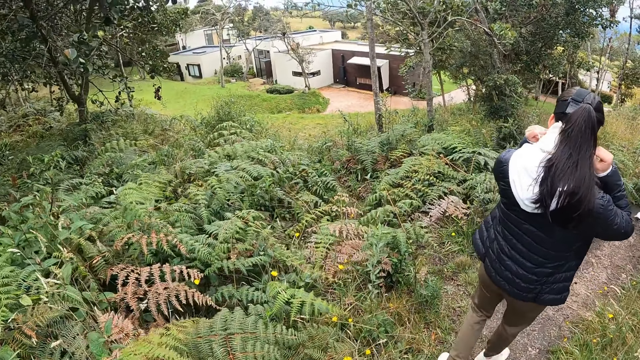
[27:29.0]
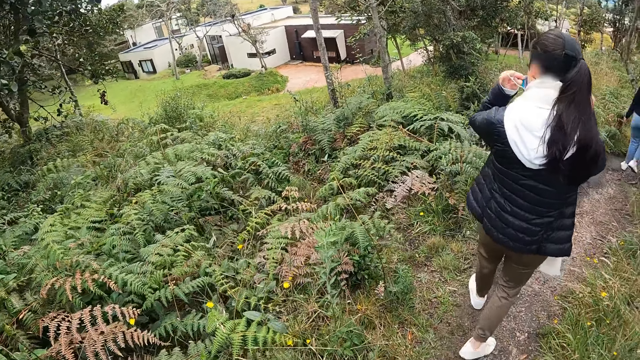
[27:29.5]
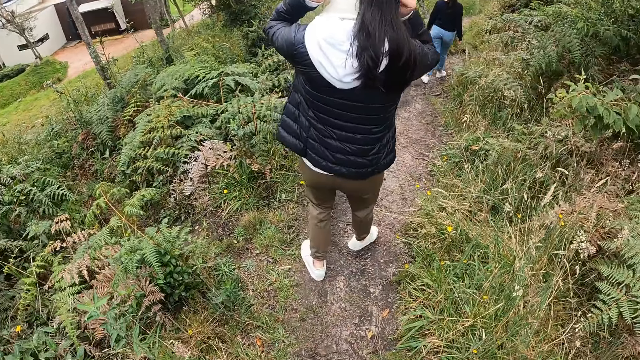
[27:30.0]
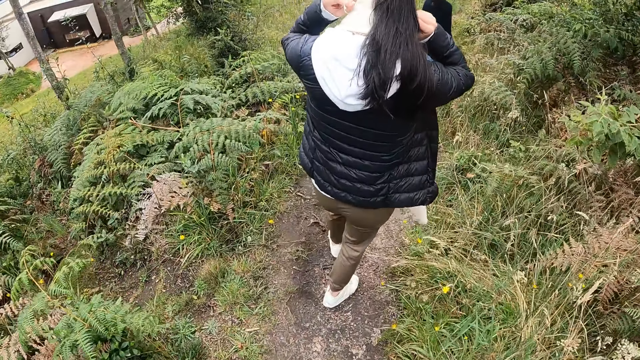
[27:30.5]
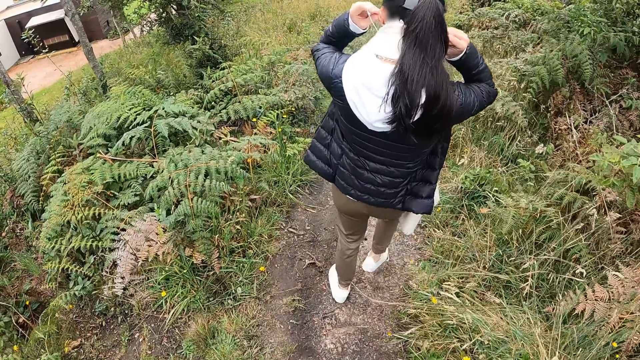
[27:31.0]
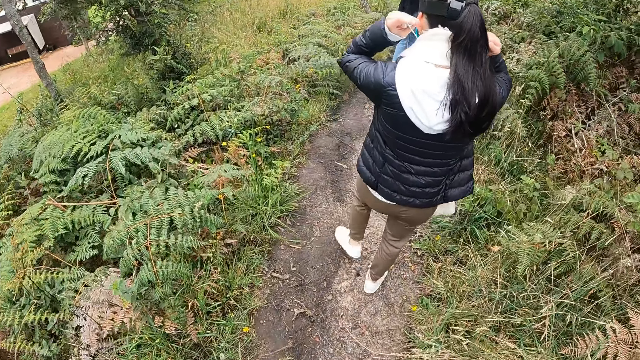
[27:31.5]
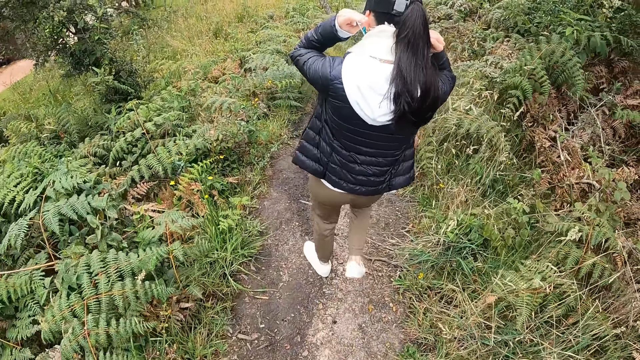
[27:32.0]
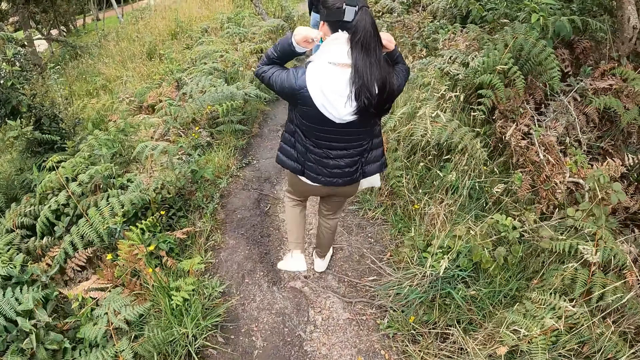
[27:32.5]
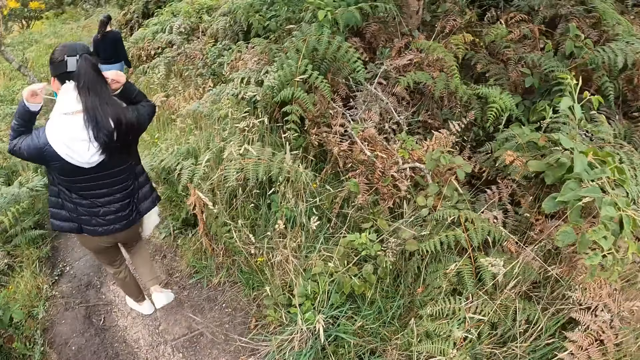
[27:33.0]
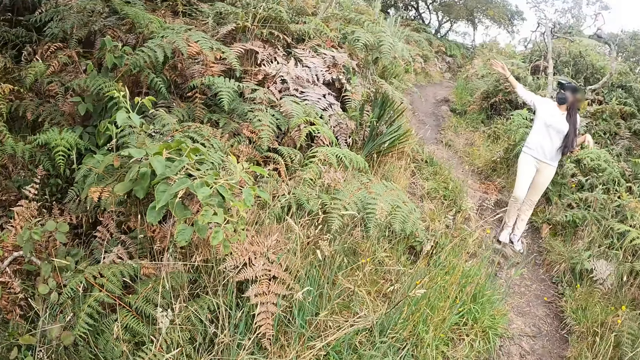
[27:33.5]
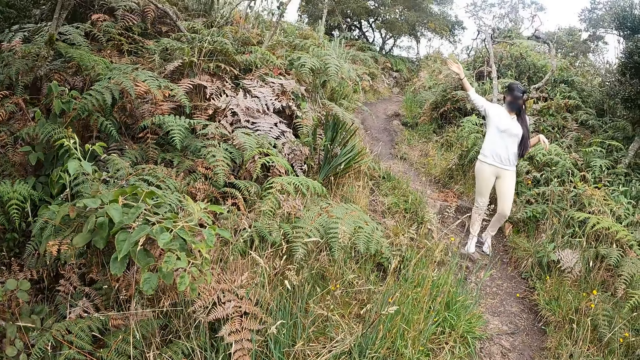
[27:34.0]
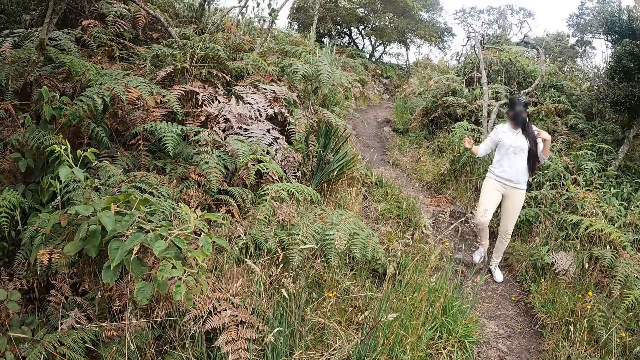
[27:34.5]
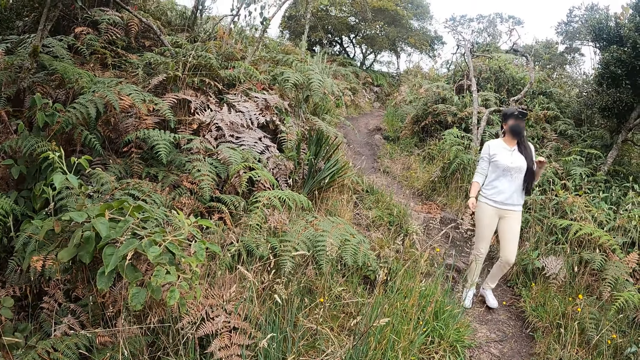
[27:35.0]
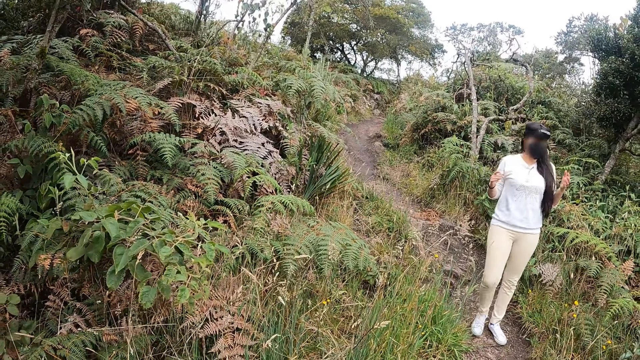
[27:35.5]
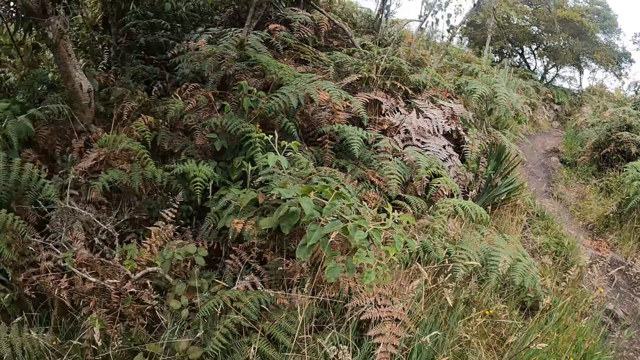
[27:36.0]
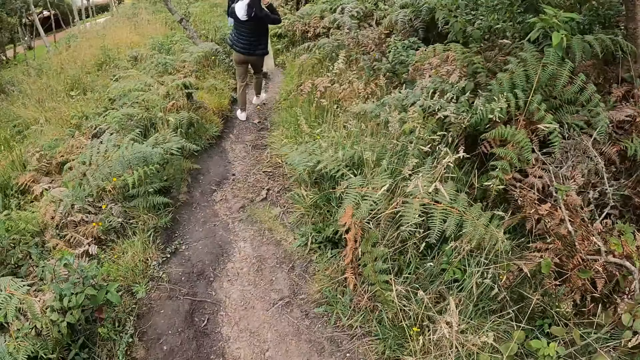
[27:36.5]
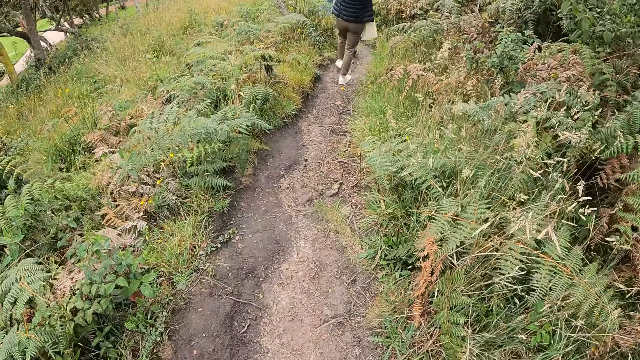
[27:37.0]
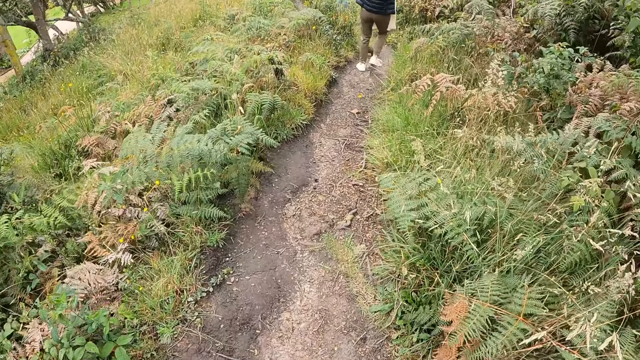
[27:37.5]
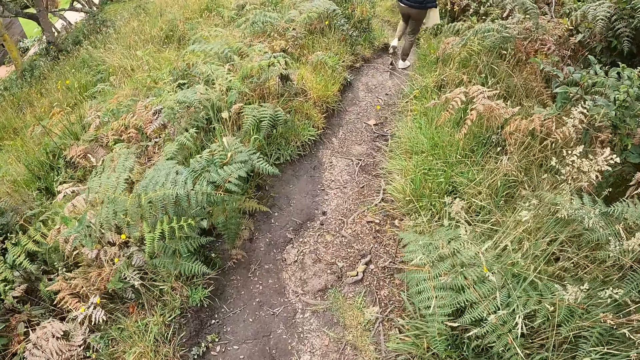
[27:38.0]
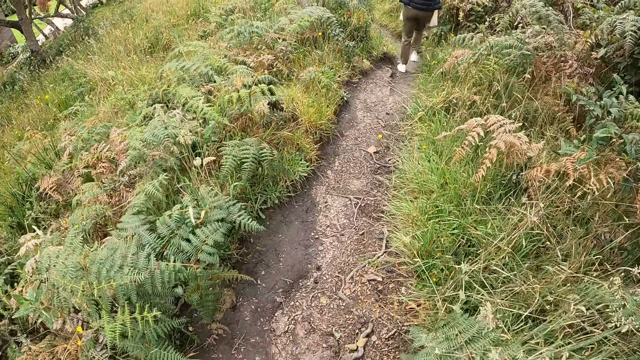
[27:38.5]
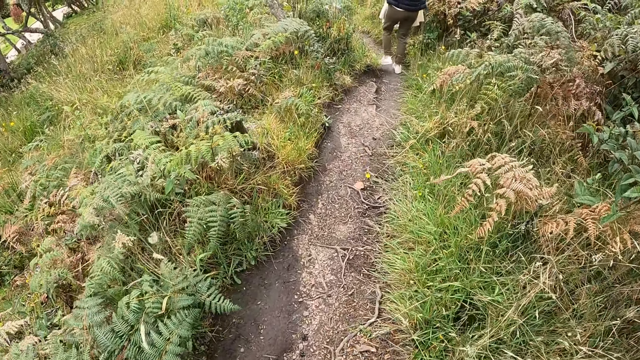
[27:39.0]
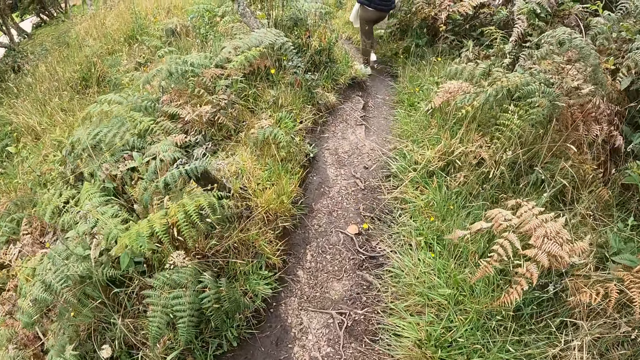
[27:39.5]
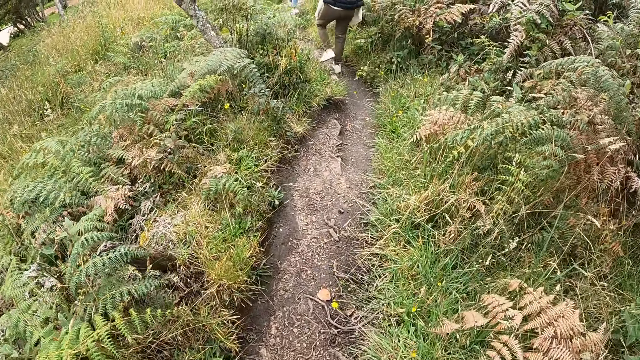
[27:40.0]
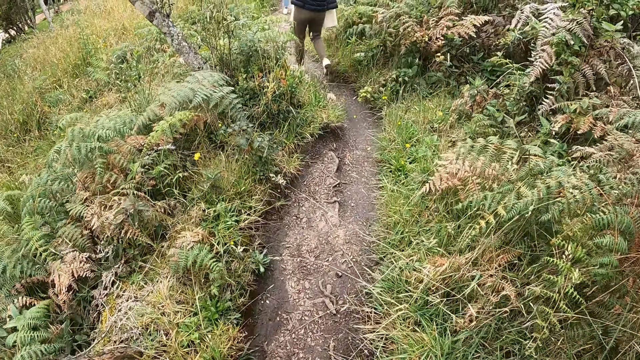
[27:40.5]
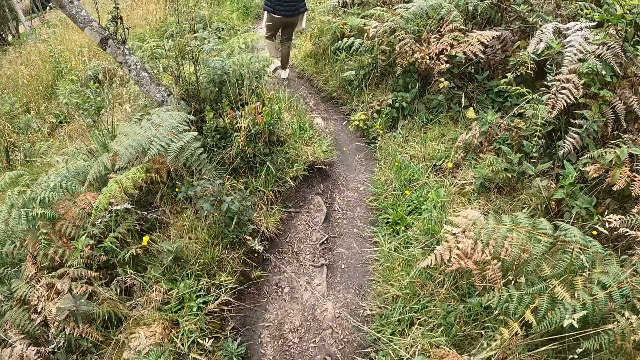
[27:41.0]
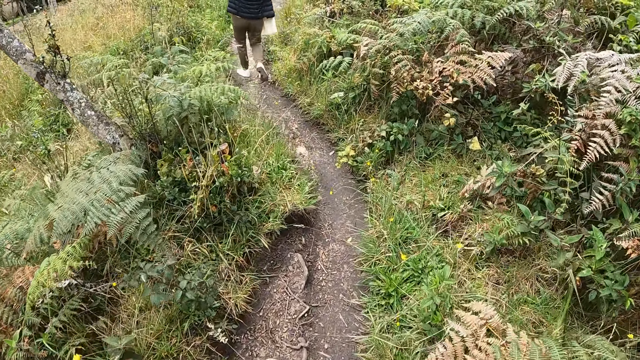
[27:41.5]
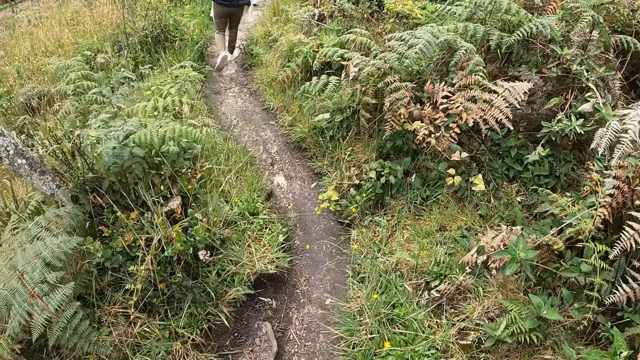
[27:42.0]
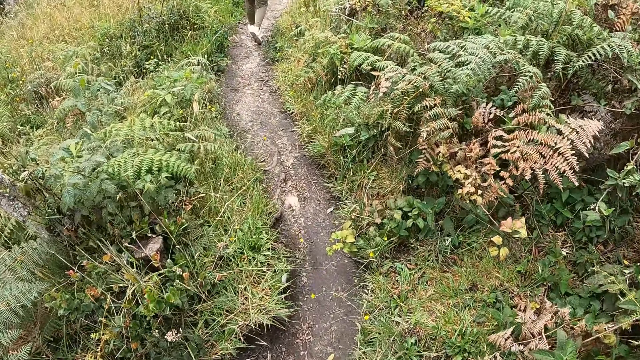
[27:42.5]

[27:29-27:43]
The camera wearer looks behind. They interact with the woman. They look at the front. They walk on the pathway.

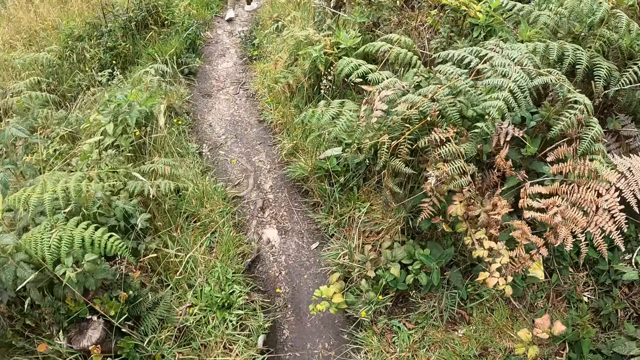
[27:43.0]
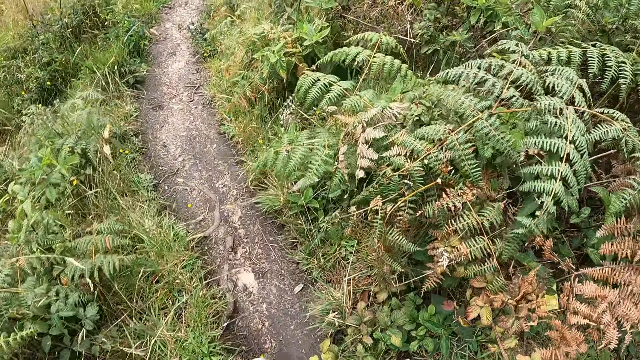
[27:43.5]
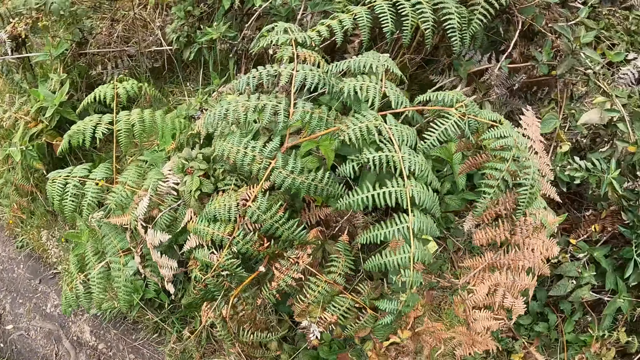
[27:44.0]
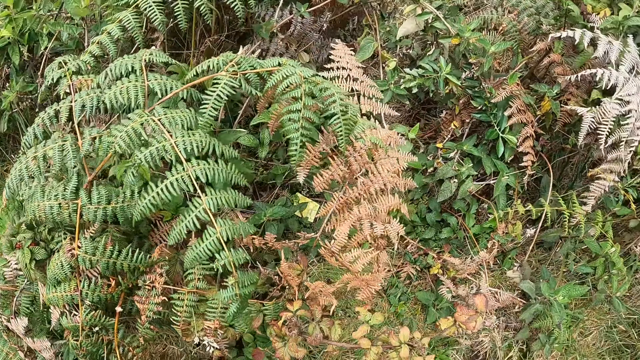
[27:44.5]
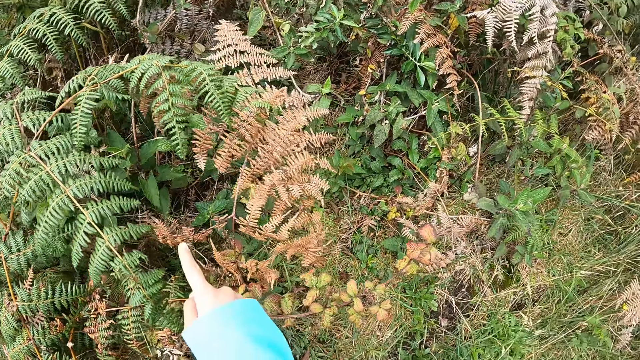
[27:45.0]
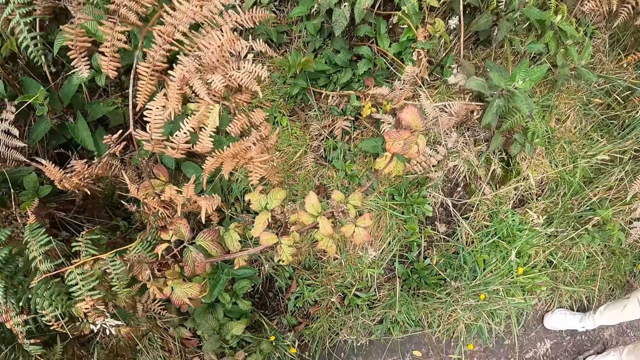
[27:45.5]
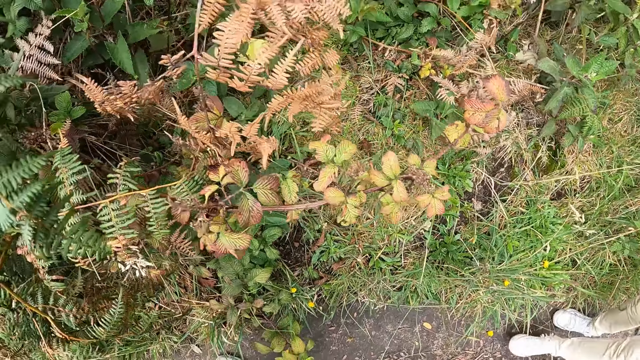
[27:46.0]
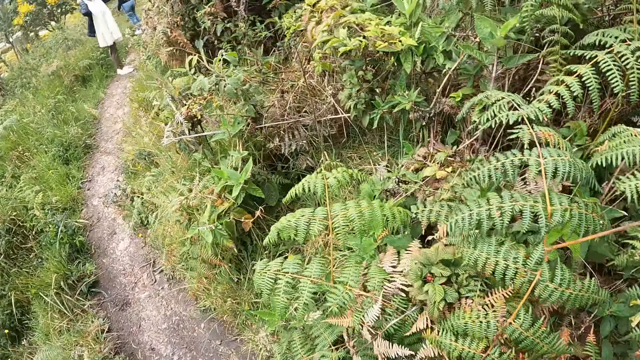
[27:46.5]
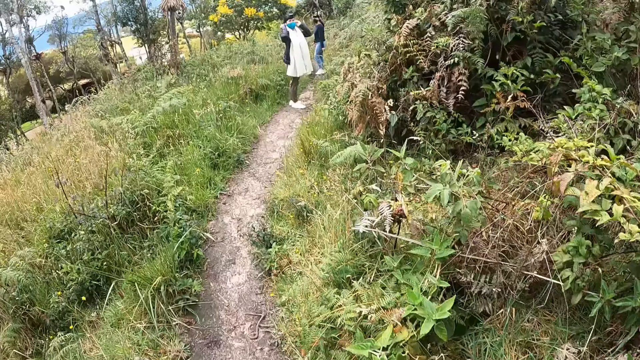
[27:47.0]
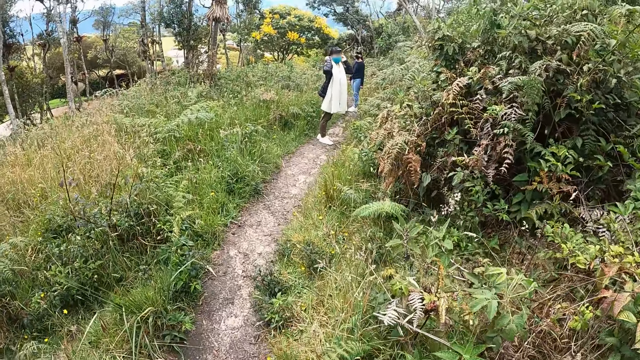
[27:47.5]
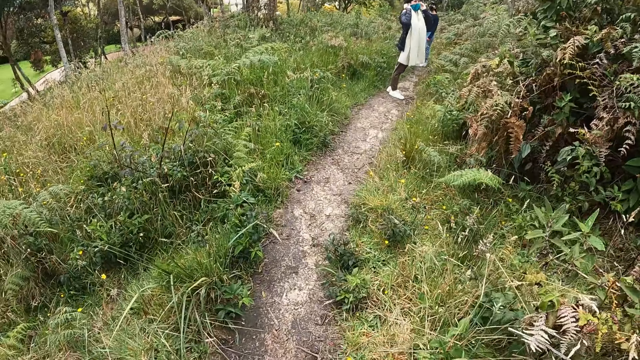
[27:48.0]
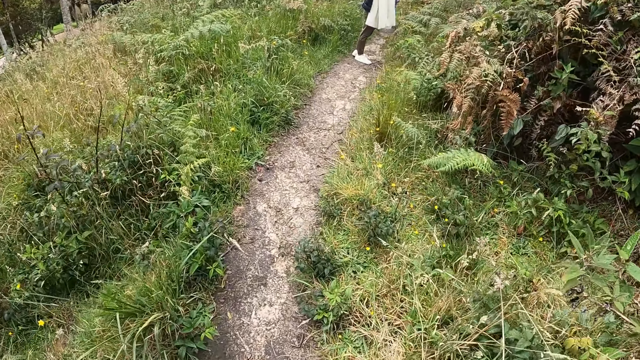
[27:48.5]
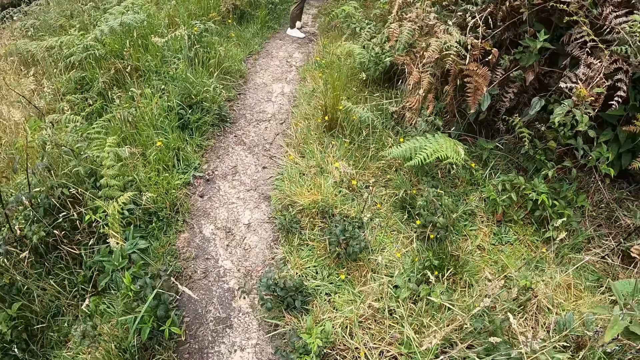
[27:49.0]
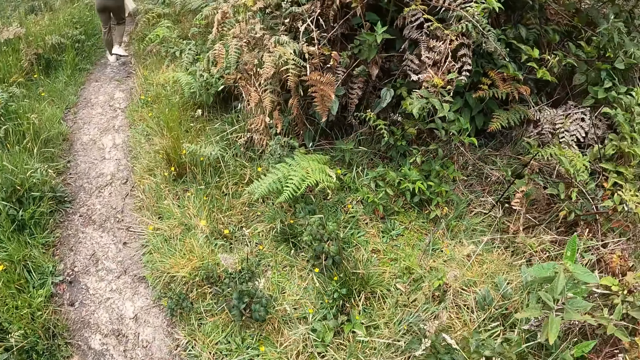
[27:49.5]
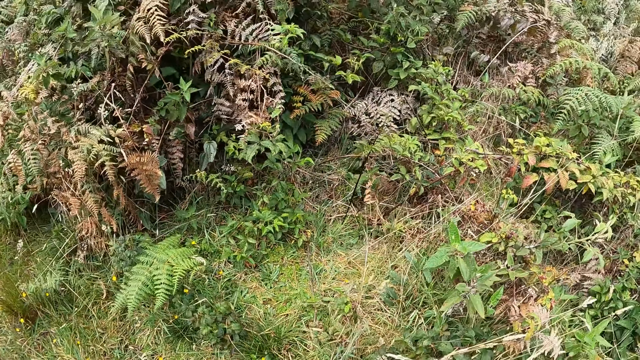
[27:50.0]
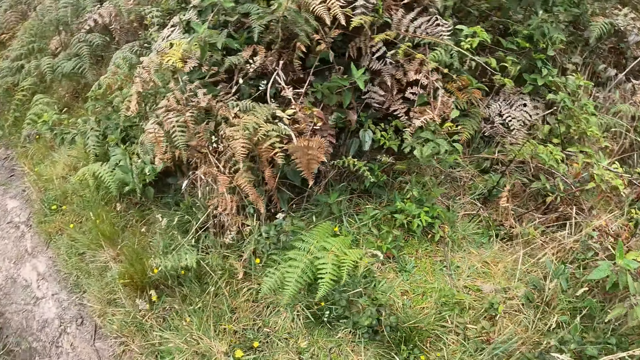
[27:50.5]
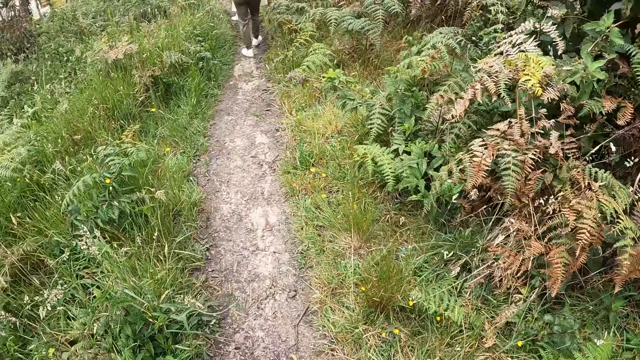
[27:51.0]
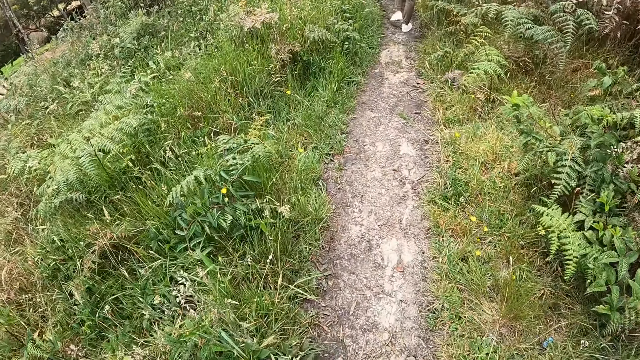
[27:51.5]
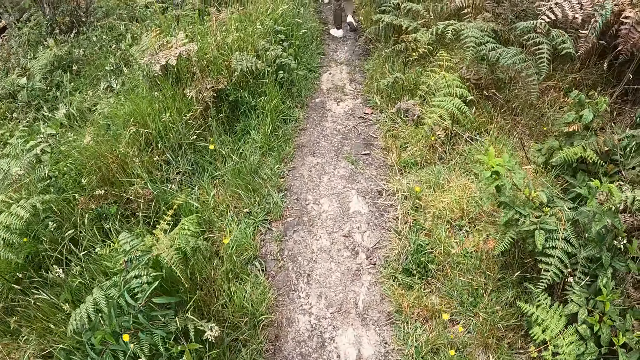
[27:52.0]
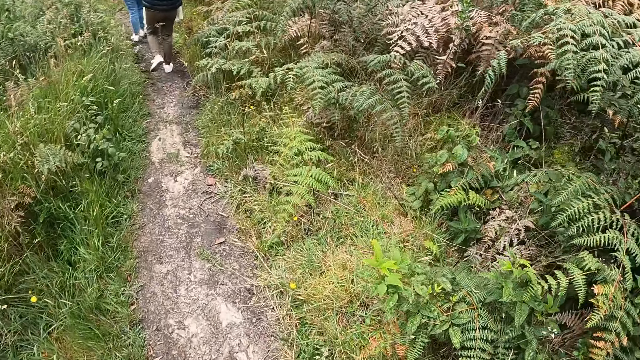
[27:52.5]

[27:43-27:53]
The camera wearer points at the leaves. They walk on the pathway.
